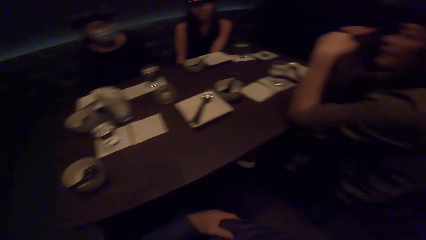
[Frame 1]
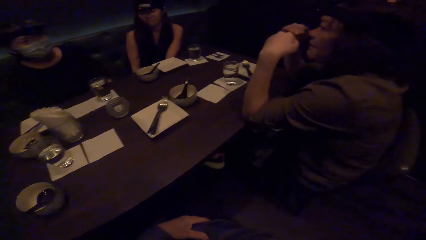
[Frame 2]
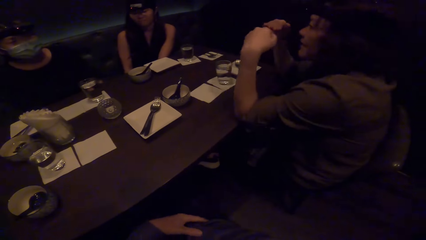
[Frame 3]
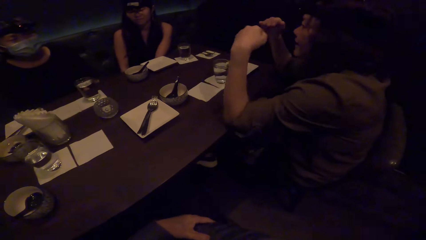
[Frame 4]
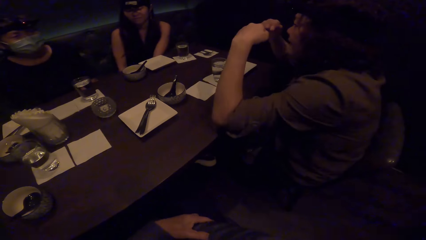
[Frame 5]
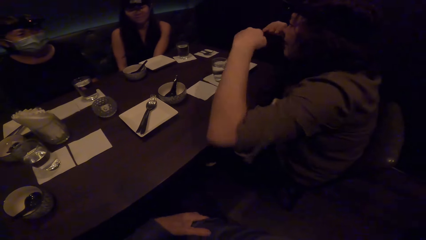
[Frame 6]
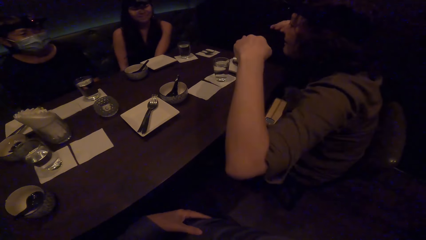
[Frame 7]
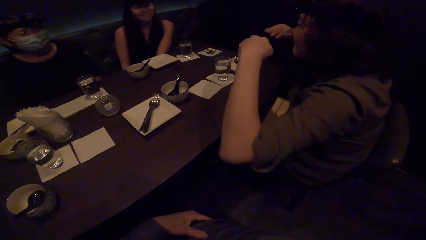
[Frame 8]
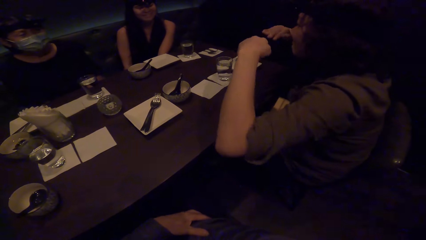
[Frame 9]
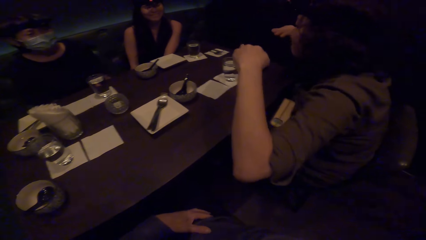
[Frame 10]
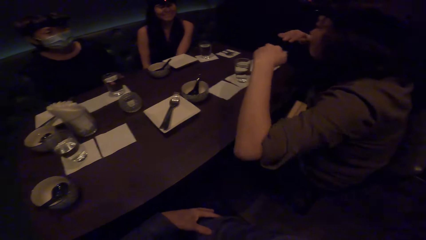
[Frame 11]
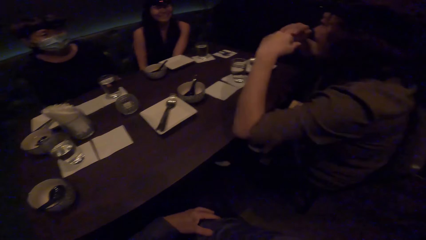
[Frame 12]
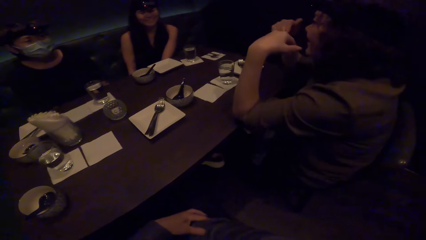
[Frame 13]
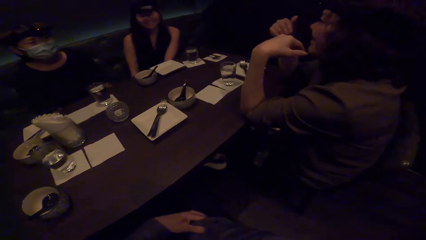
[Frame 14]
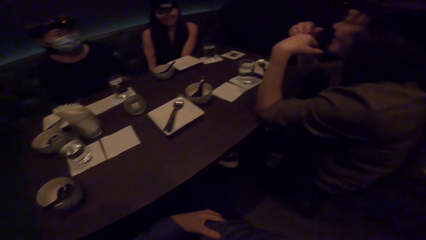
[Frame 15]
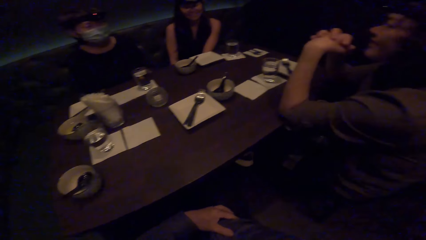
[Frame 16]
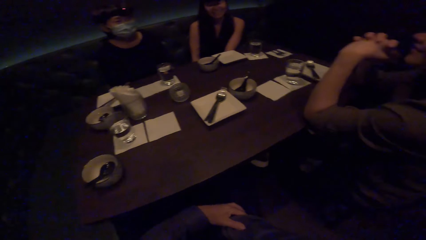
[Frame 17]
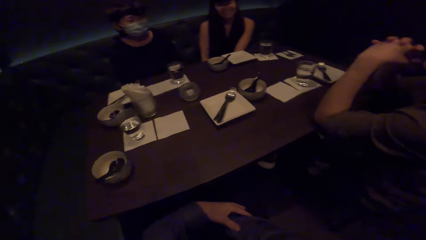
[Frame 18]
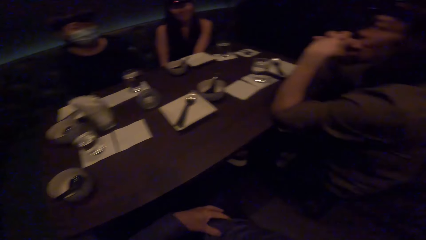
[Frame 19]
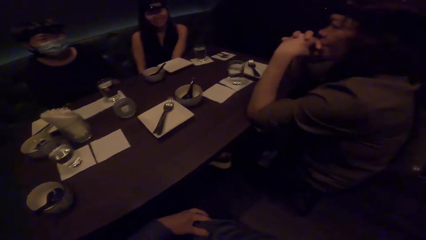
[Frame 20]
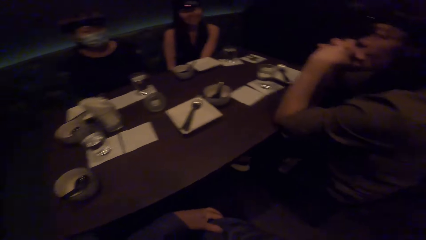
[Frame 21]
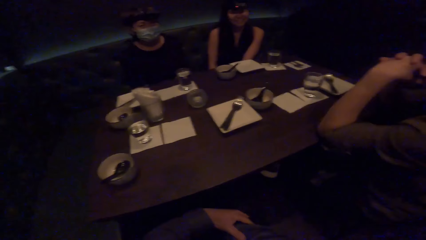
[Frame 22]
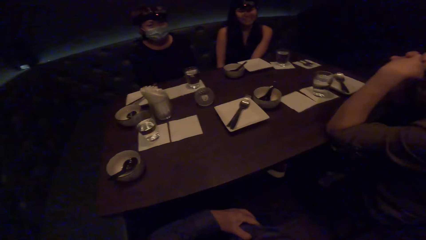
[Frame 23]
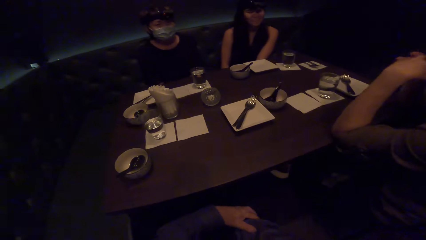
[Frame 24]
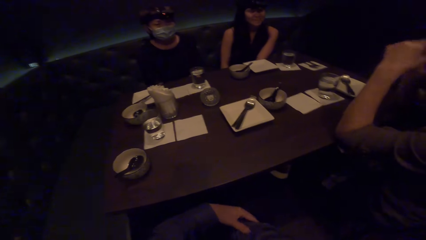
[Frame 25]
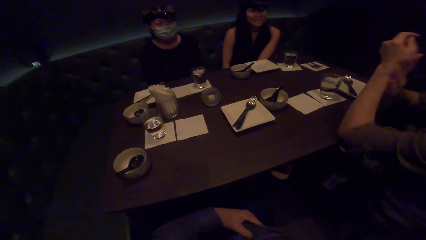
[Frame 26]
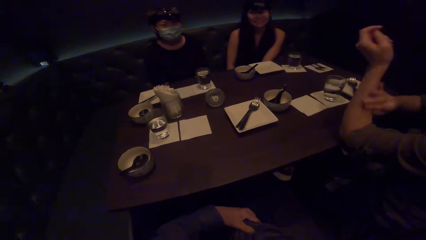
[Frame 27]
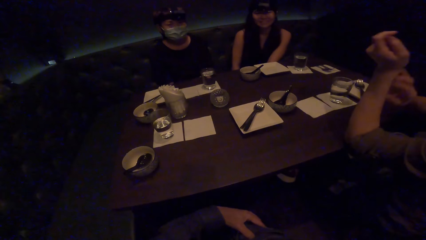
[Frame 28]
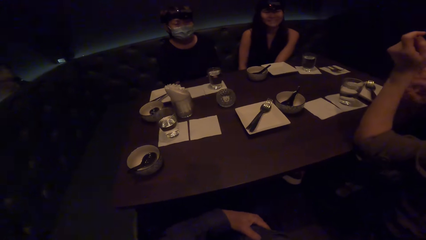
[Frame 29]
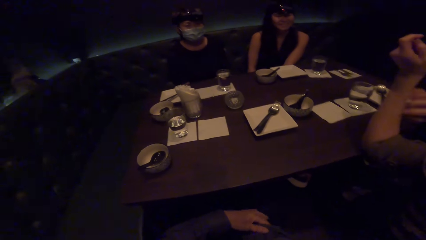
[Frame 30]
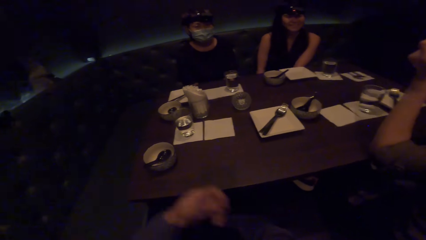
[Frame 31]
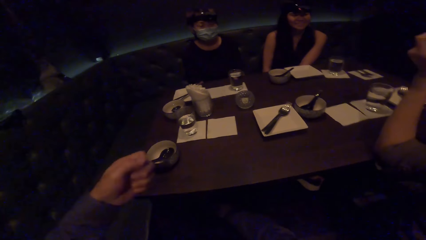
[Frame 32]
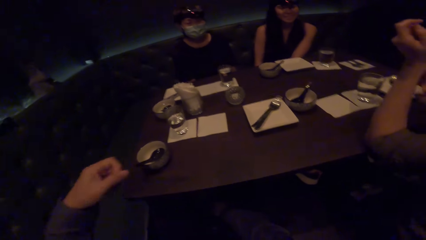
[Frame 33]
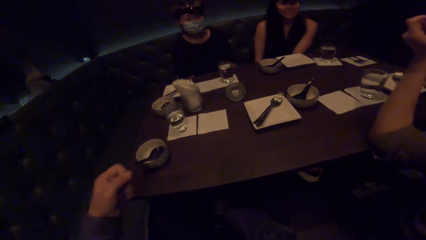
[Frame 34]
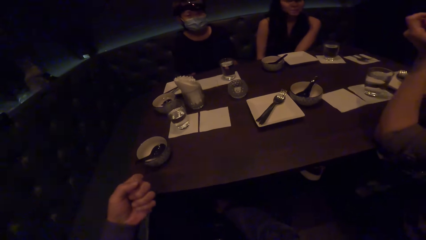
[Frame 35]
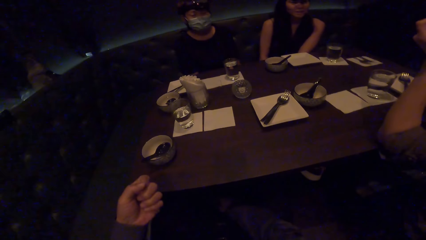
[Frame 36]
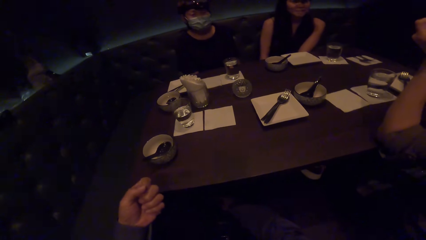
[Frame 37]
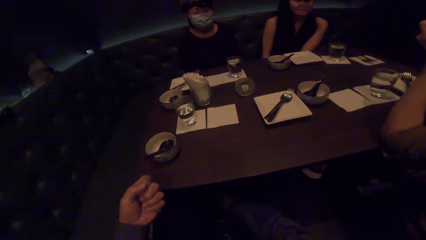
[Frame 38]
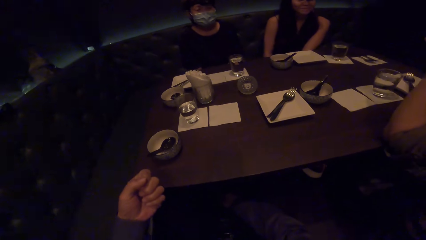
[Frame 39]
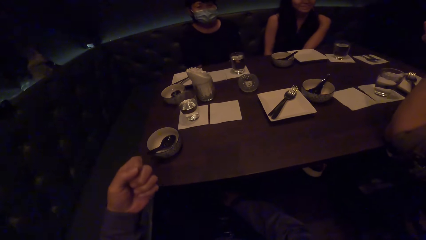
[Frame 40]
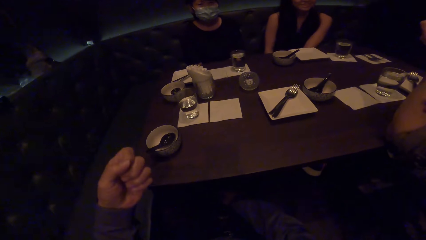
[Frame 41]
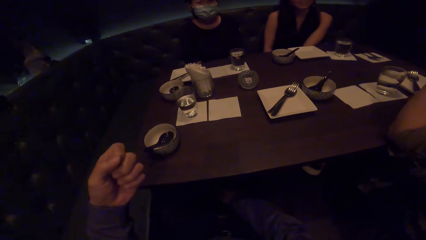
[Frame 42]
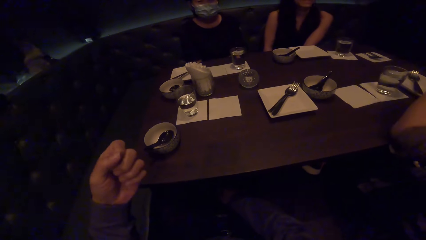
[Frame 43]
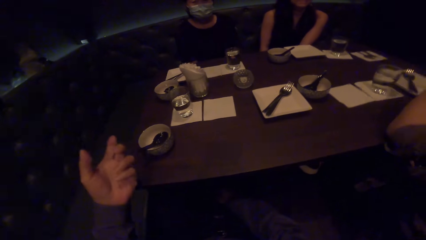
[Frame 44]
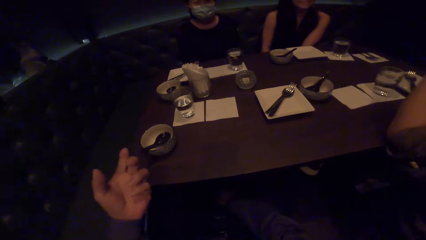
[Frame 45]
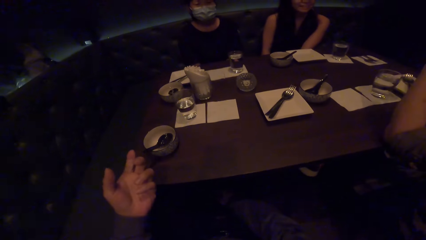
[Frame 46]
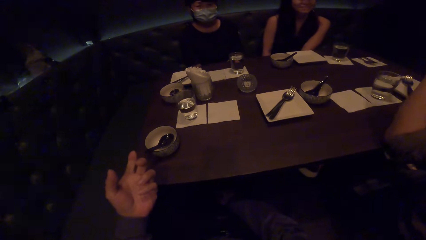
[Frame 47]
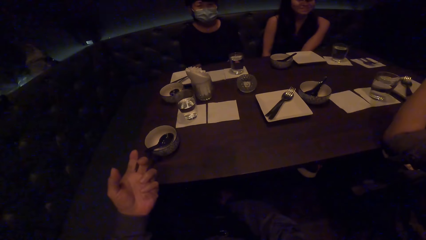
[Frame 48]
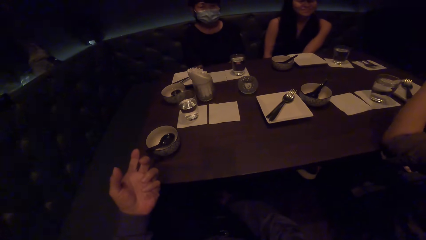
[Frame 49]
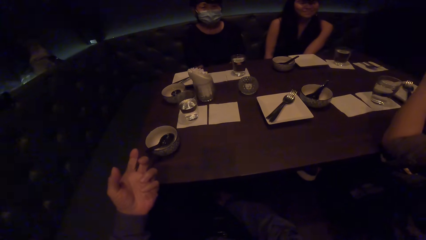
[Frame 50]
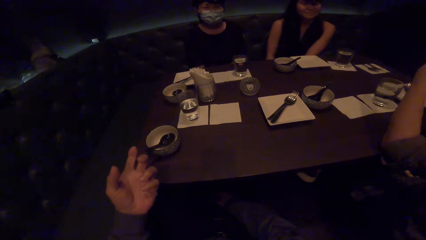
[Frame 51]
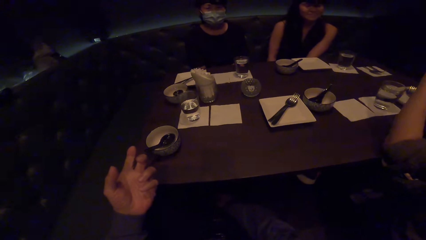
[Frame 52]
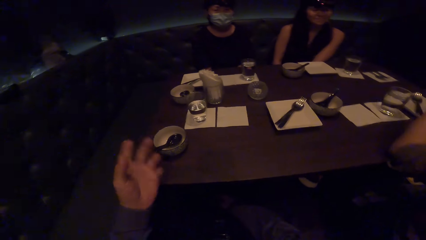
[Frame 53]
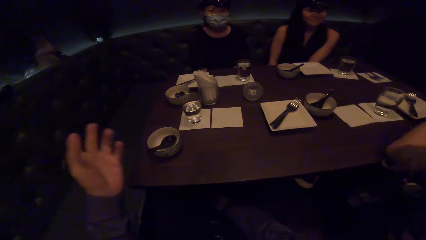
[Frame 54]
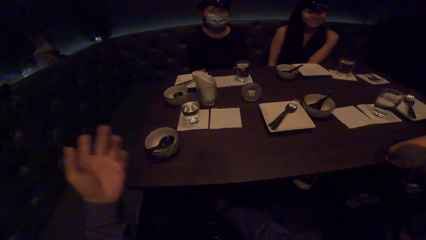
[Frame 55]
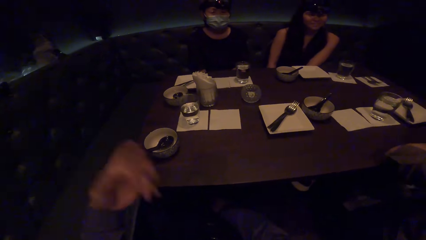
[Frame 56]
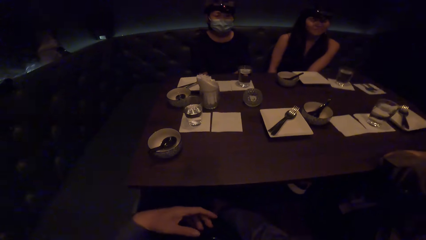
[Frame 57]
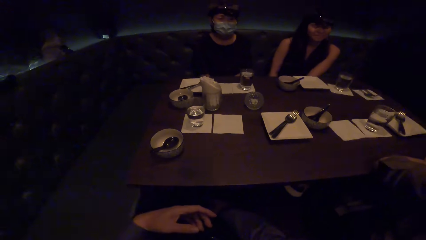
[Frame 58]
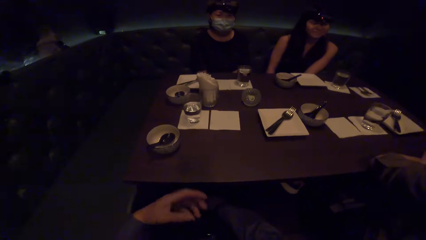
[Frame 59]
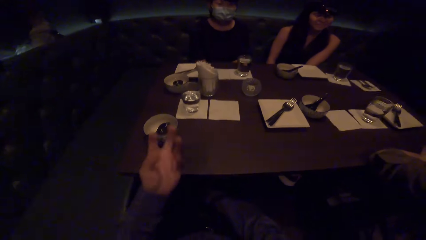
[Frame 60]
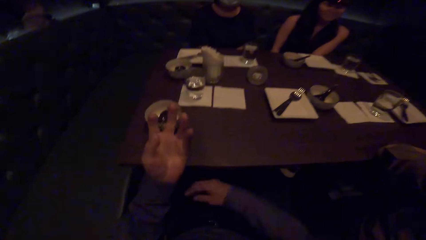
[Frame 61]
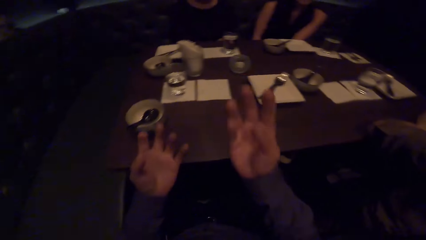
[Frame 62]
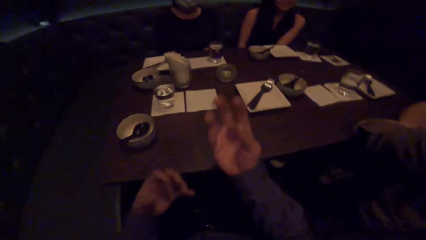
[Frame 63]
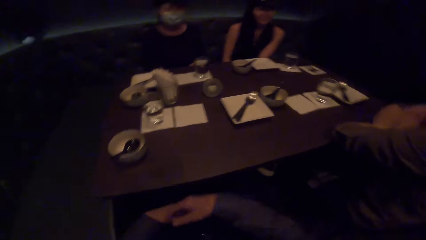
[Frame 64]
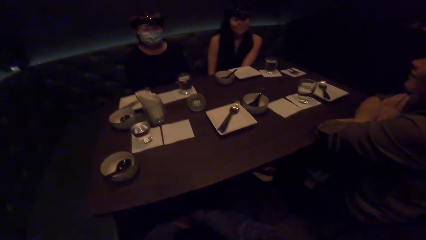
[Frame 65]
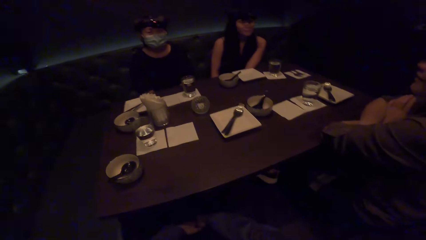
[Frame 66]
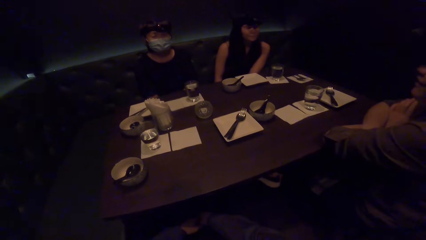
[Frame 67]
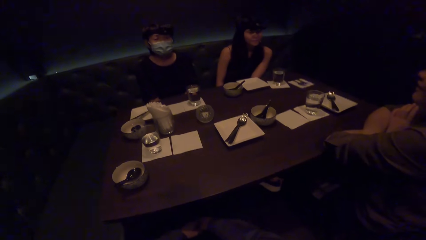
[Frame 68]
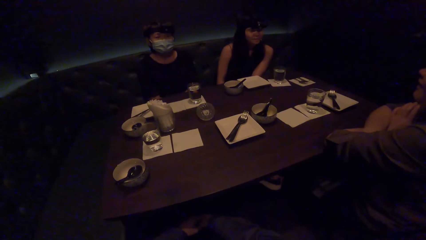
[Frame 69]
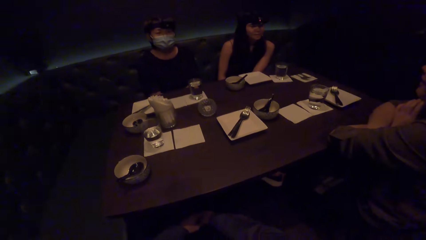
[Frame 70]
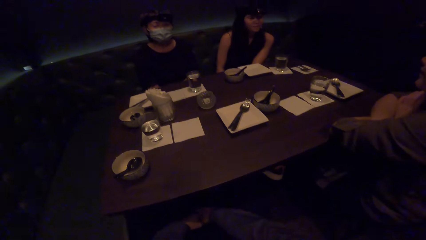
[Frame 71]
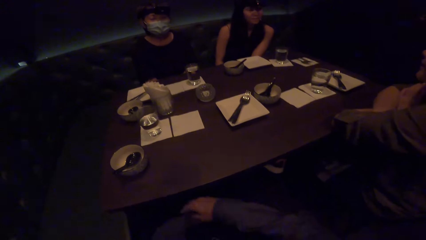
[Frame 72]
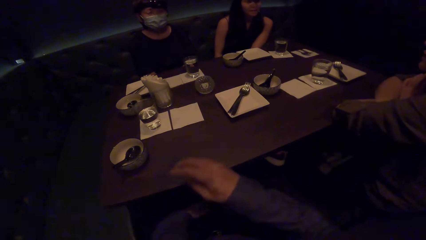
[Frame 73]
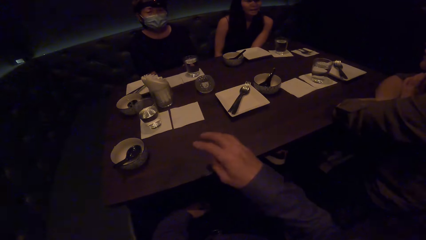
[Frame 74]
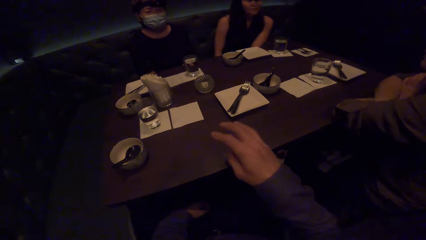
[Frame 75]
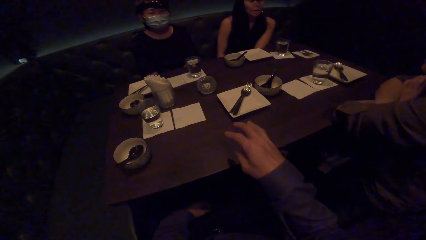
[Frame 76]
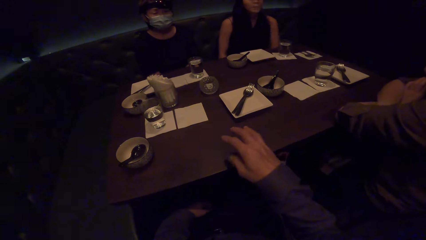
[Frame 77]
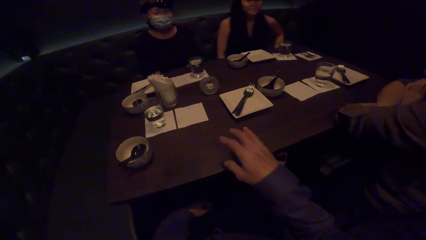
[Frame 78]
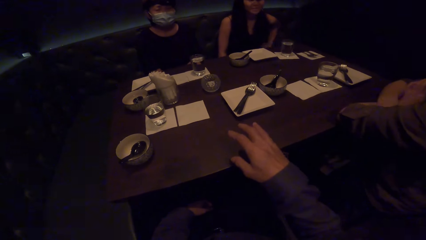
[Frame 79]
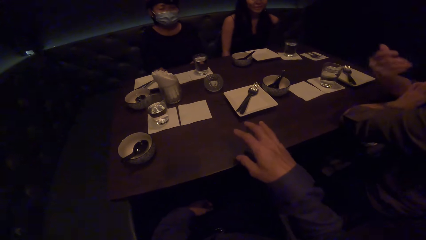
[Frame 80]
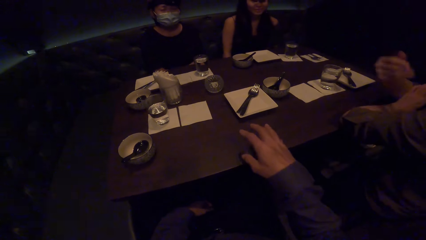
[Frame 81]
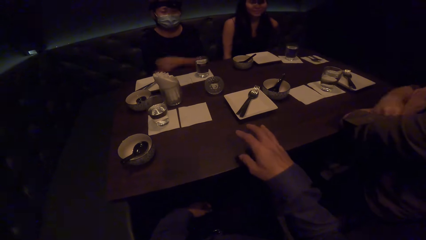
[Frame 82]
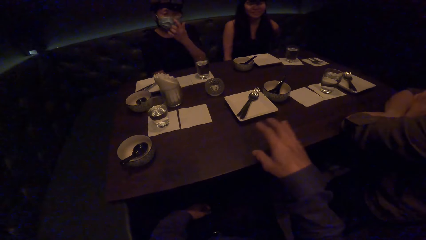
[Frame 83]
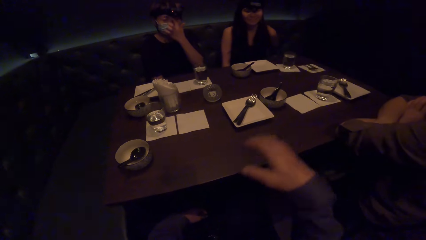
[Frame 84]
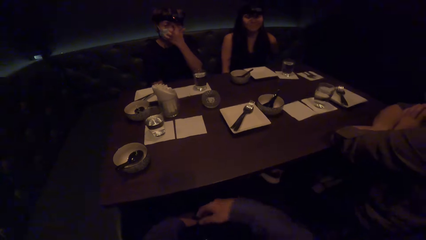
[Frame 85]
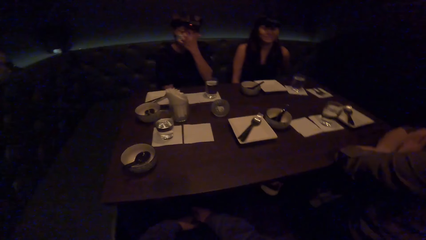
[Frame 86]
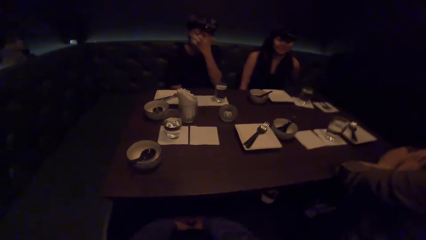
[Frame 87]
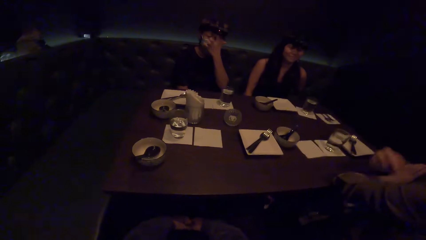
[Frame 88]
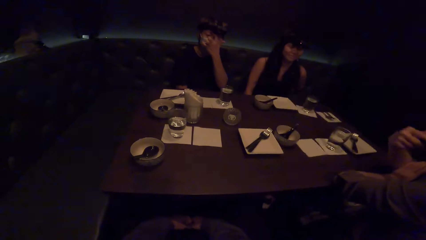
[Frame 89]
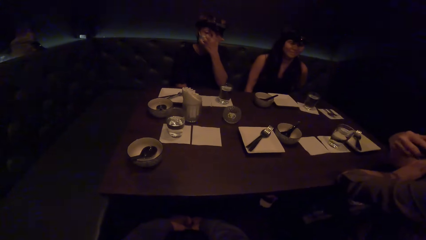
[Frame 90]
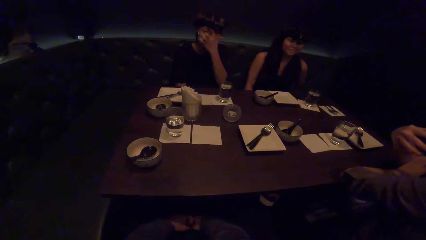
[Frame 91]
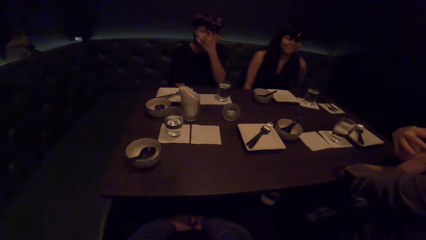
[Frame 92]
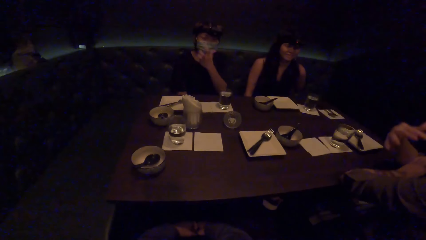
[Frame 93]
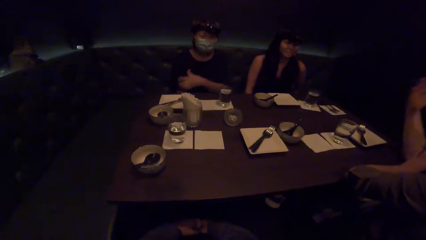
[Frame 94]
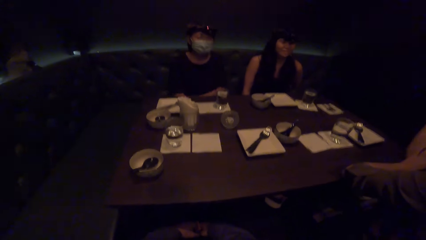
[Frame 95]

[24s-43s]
The camera wearer looks around. A woman stretches her hands. The camera wearer moves both hands sideways. They place the hands and elbows on the table. They look around. The woman puts fingers together. The woman scratches her left hand with the right hand. The woman rubs the left hand with the right hand. The camera wearer stretches the left hand. They raise the left hand. They unfold the left hand. They sway the left hand. They sway both hands. They hold both hands together. They hold a table. They raise the right hand. The woman sways the right hand. Another woman raises the right hand and holds the face with her left hand. The camera wearer removes hand from the table. The first woman sways the right hand.
